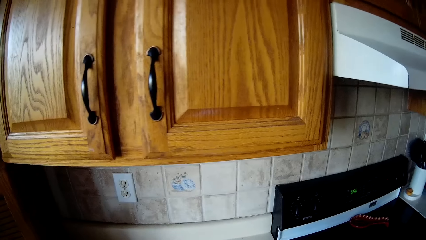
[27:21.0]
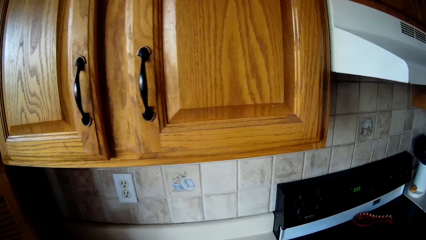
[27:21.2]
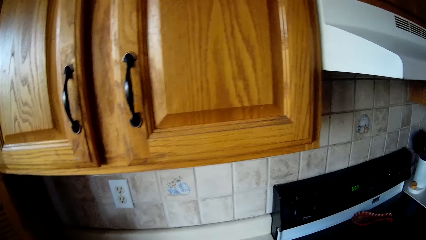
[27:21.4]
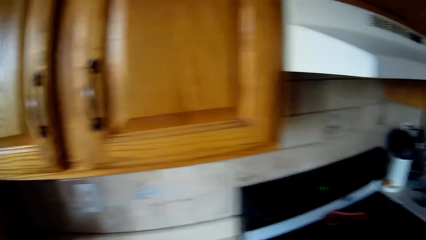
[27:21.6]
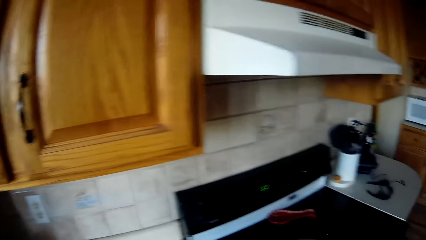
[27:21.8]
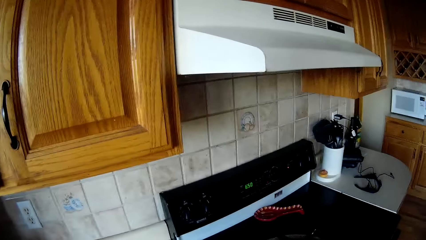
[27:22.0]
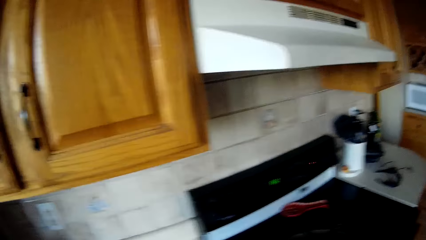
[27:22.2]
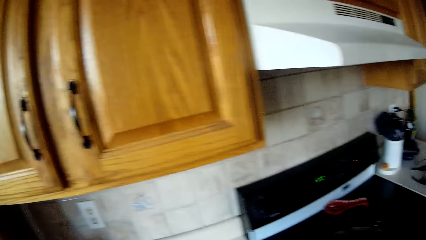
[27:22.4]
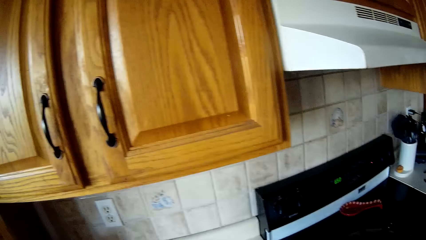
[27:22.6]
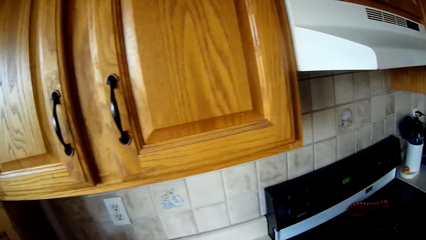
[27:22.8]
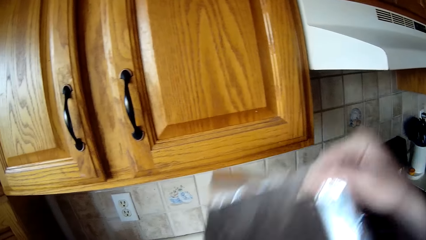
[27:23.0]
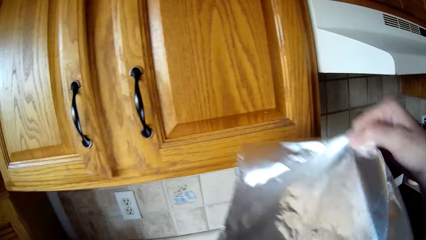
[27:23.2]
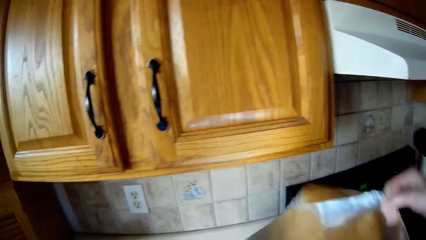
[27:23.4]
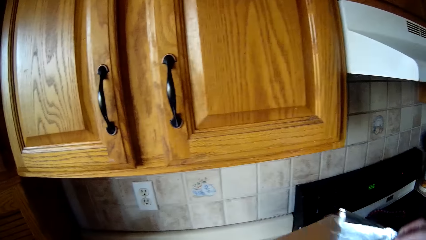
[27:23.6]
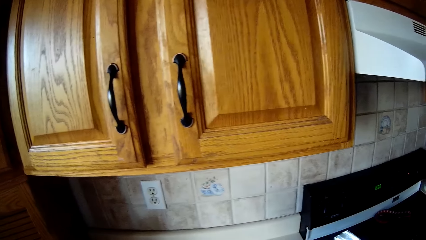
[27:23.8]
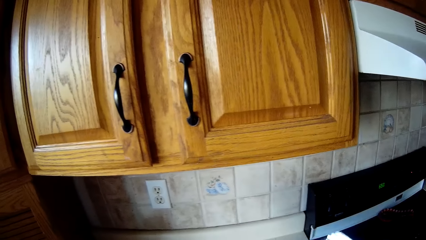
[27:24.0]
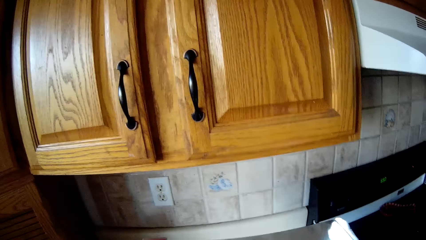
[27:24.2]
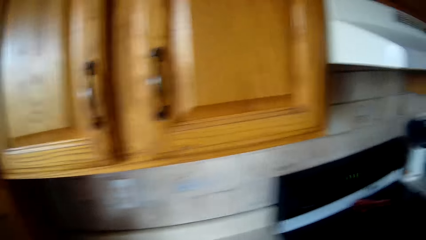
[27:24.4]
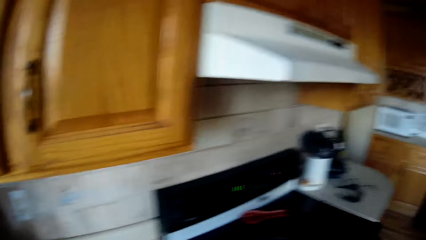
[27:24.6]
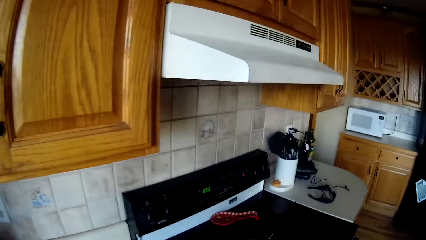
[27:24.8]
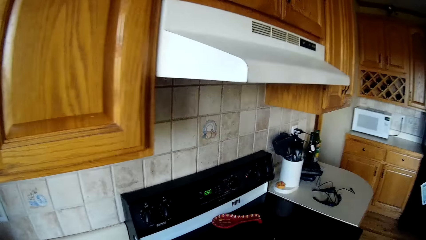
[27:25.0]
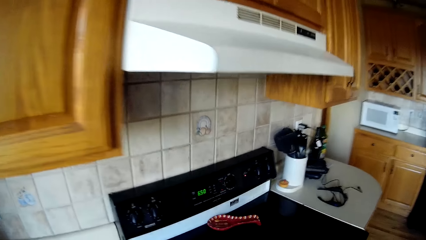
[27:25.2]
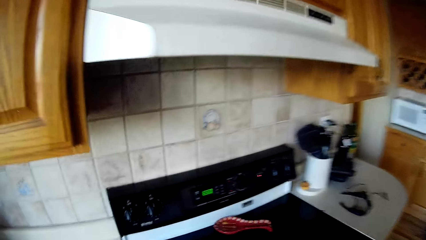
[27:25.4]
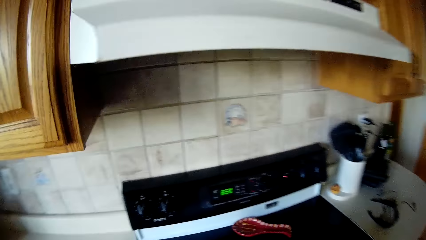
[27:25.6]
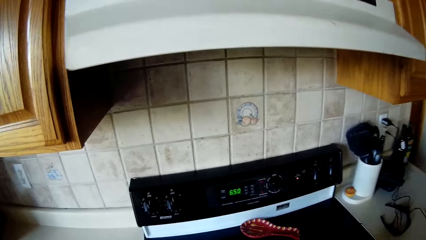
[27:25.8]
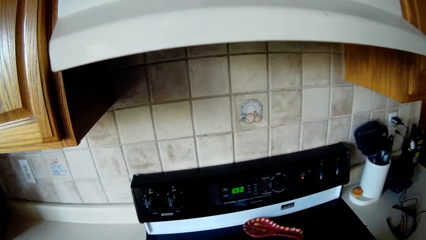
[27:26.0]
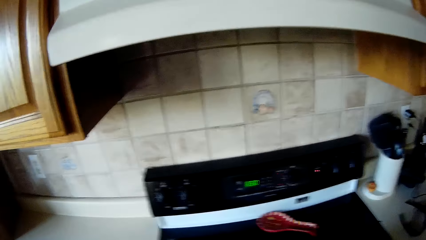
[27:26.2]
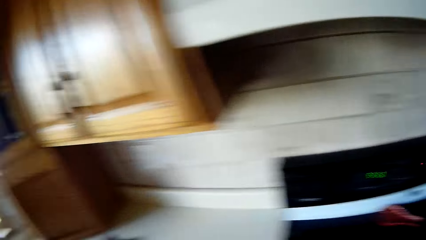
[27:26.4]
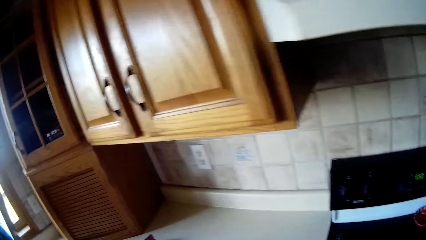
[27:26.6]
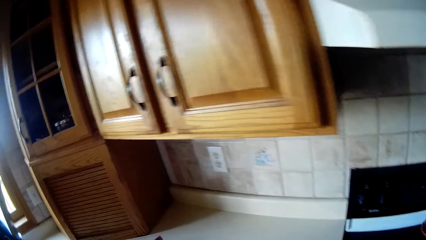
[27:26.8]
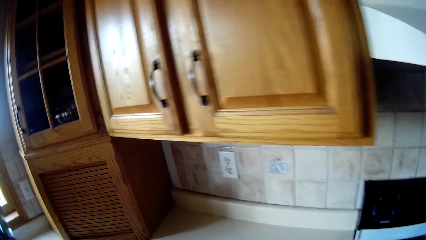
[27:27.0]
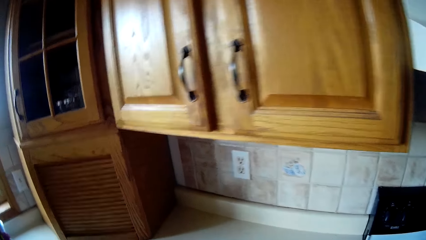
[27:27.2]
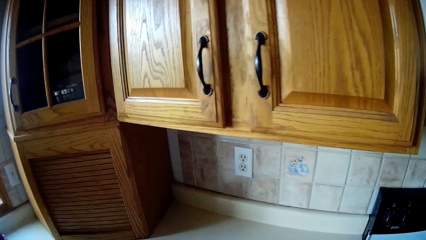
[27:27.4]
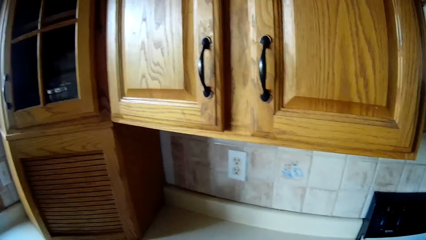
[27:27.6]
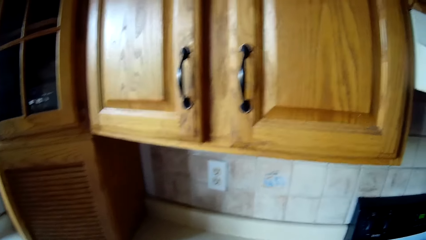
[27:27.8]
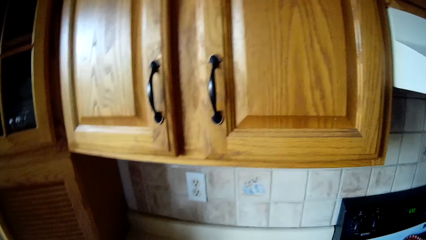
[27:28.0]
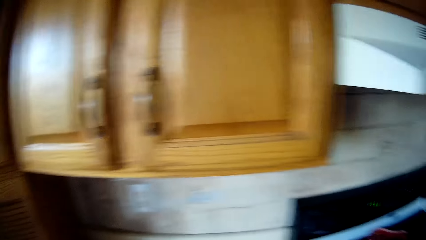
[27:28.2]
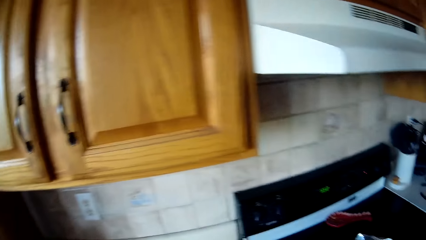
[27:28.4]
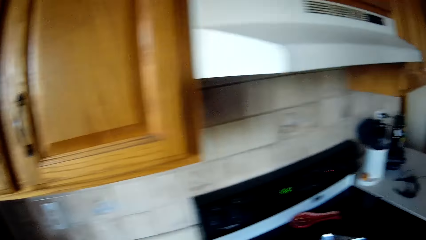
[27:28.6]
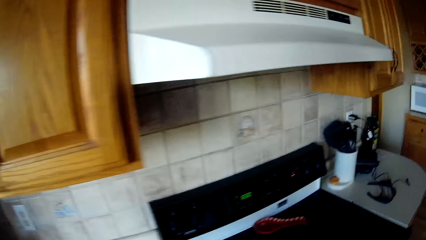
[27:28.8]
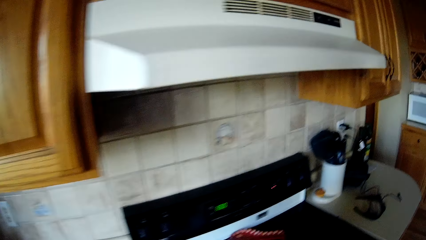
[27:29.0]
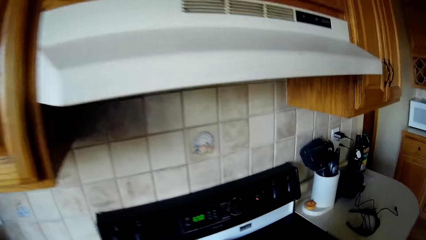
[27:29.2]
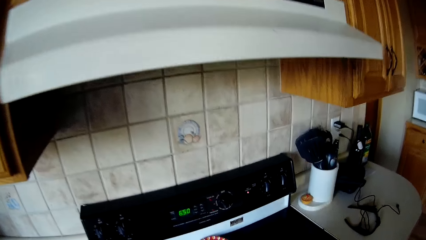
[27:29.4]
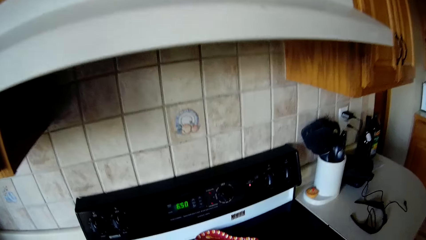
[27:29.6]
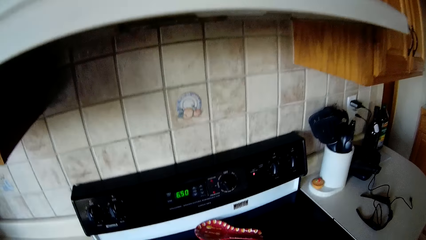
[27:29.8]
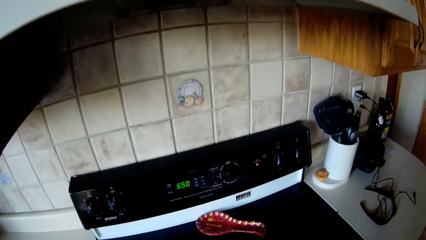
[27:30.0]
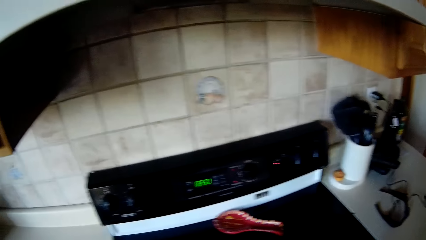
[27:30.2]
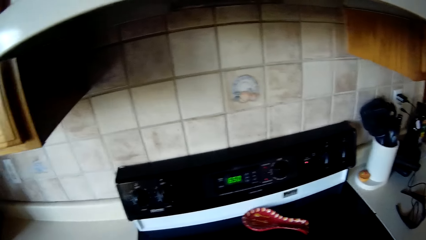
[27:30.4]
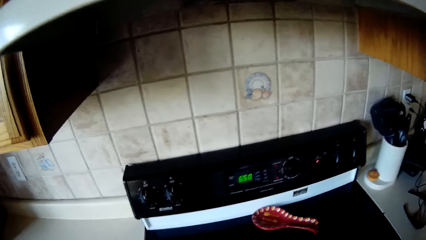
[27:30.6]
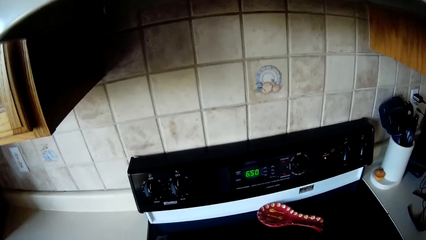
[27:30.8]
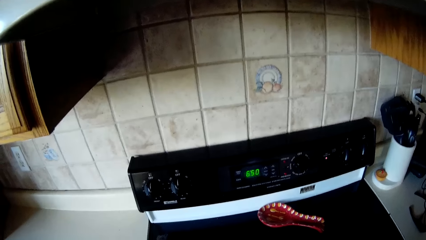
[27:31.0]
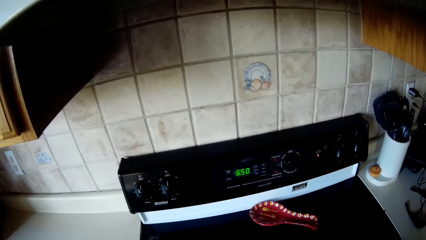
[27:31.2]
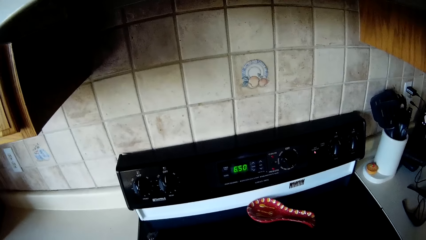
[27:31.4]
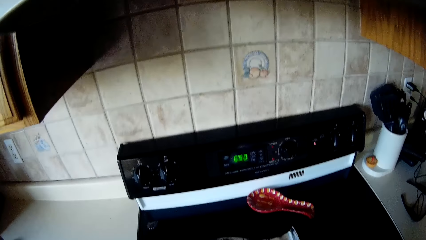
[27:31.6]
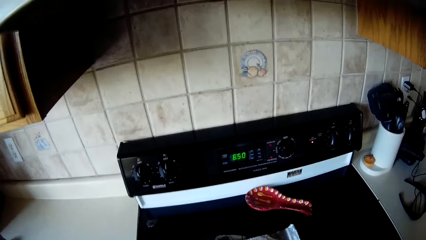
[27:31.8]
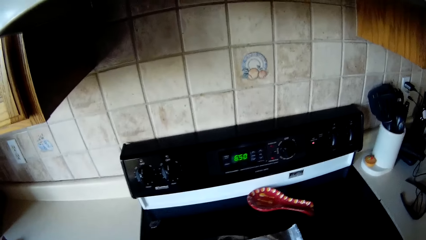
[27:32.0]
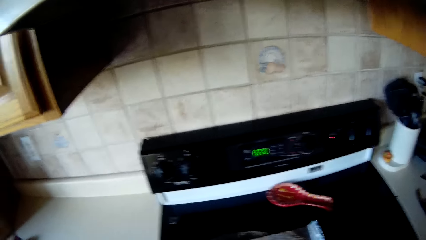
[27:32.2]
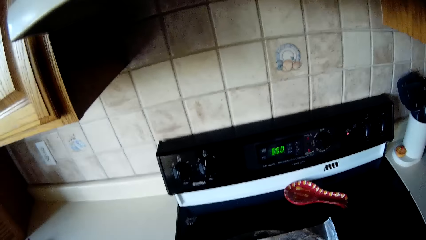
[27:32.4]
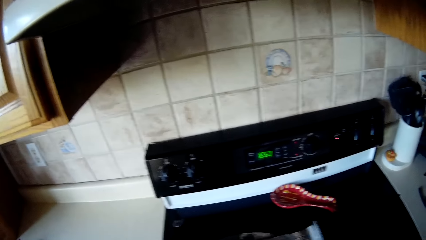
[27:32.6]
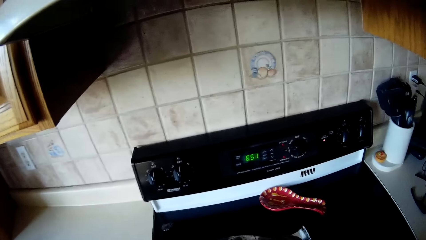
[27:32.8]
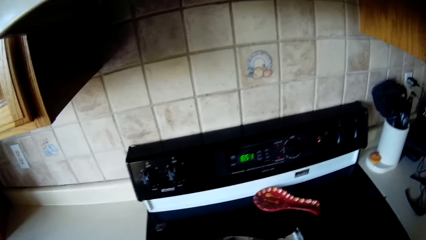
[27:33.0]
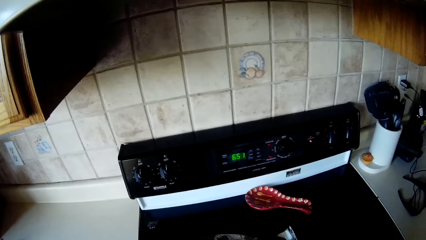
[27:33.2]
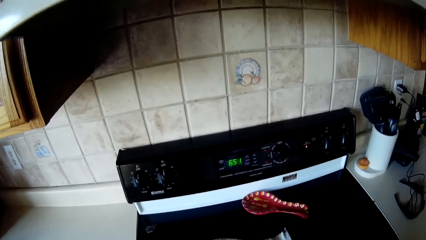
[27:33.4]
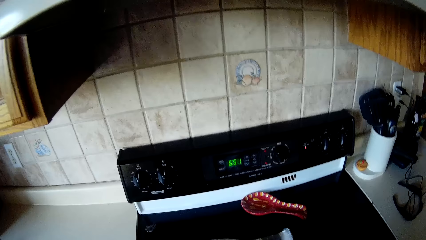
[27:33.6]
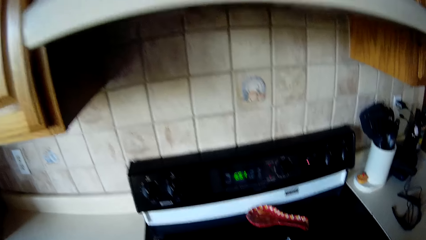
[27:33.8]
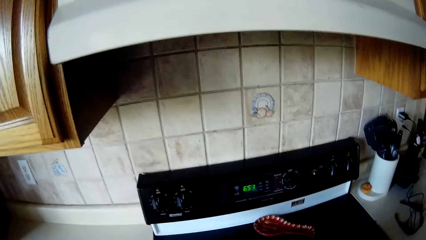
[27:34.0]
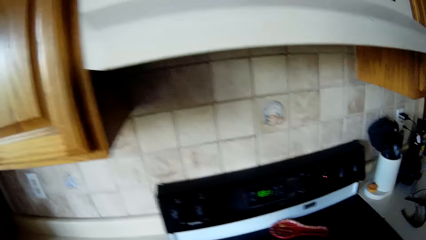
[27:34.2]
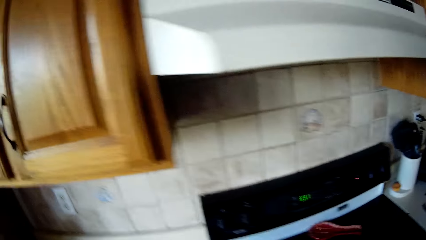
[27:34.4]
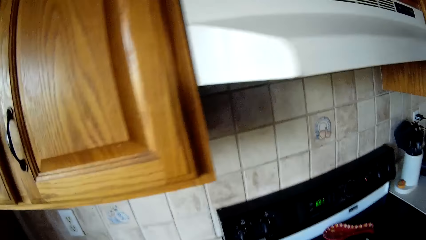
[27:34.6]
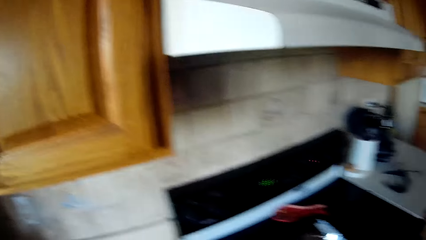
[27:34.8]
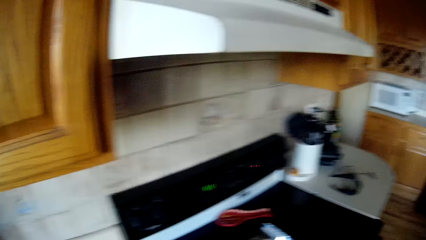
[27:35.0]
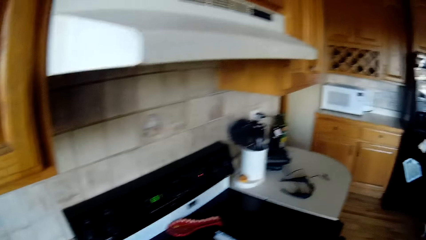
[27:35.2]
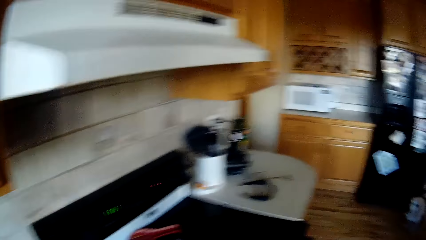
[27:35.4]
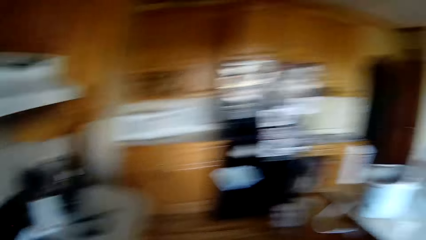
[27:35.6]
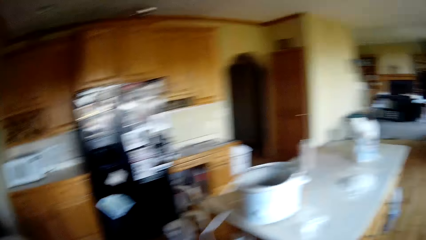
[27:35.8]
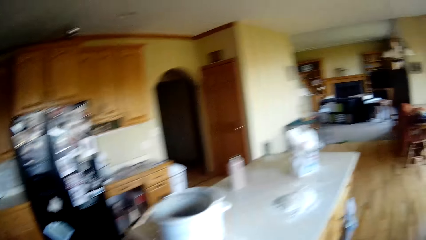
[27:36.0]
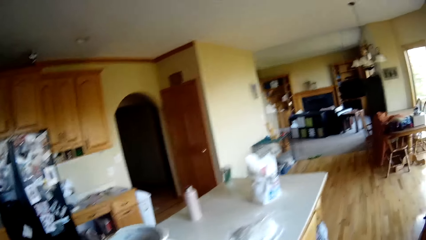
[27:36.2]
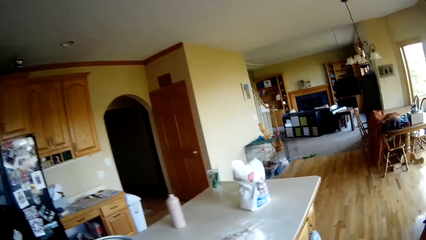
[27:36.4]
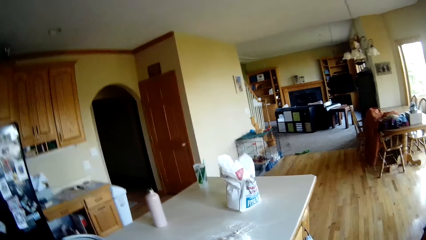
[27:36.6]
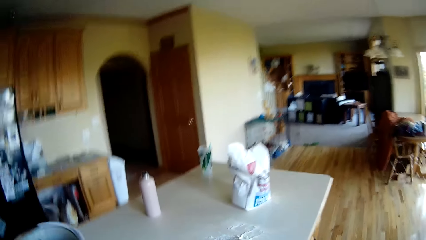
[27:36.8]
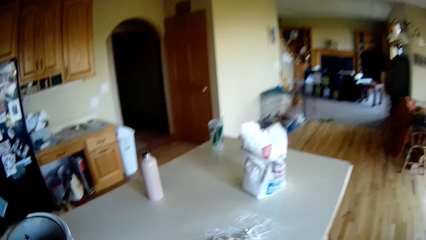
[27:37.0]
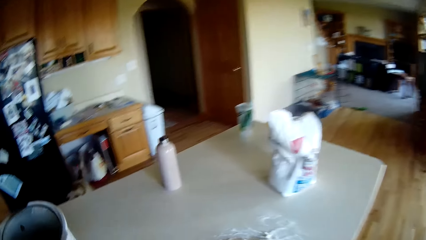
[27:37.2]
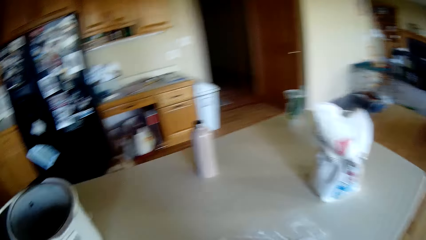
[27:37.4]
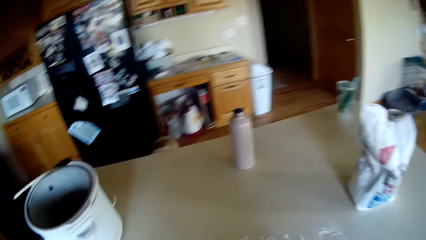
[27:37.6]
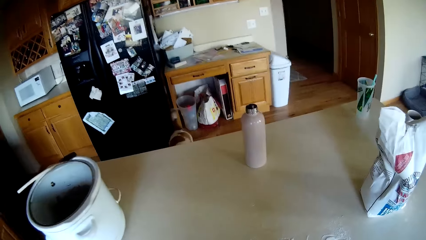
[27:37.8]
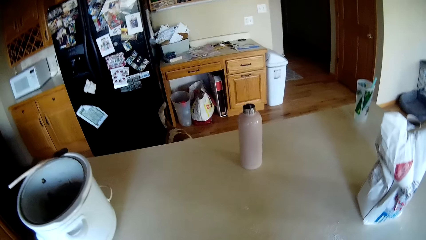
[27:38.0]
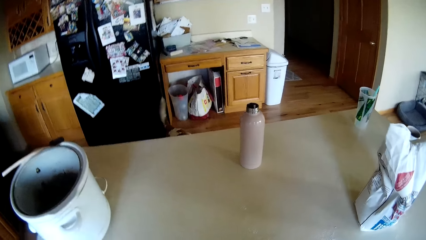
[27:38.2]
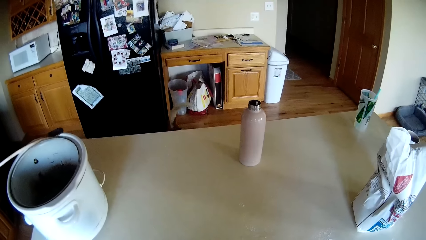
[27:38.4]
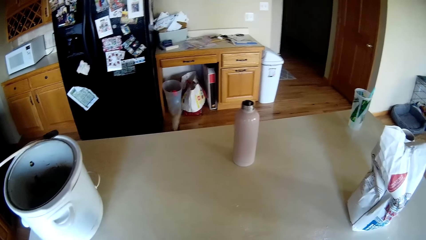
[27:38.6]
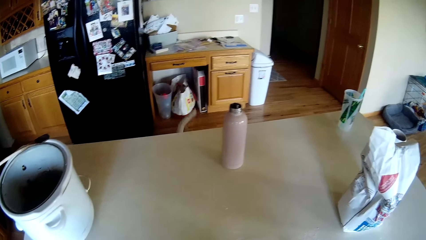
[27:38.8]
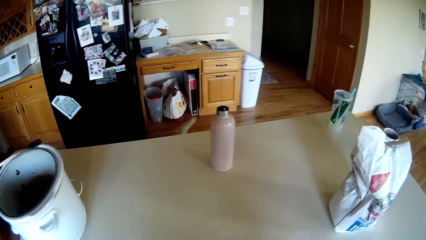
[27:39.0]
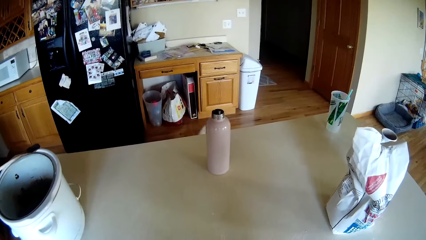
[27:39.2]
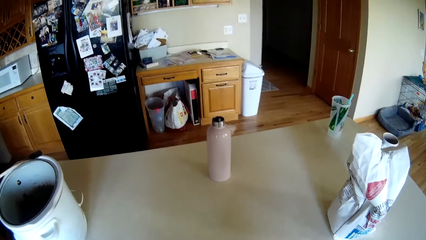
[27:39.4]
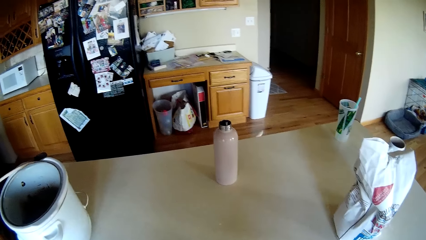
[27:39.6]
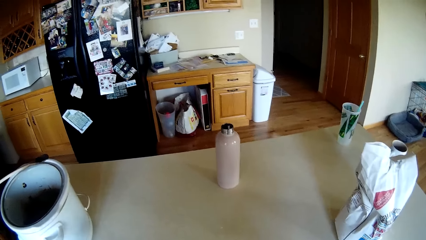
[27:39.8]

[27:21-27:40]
The camera wearer holds an aluminium foil paper with her right hand. She walks to a kitchen table from a cooker in the kitchen.
